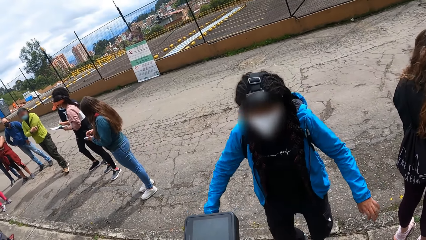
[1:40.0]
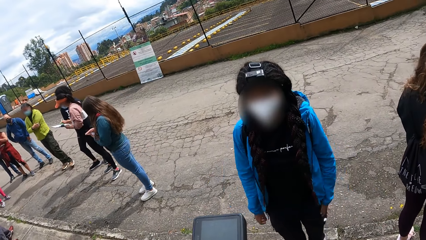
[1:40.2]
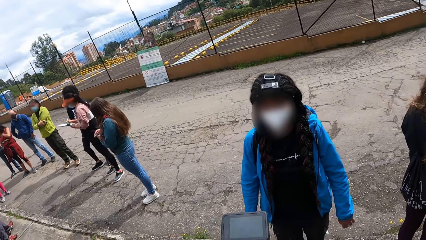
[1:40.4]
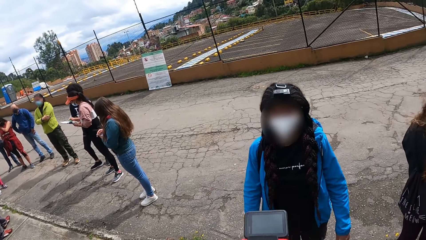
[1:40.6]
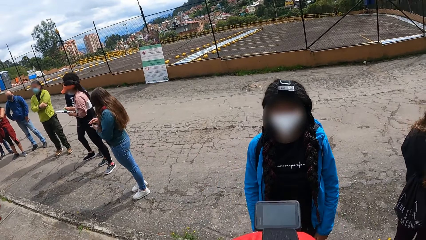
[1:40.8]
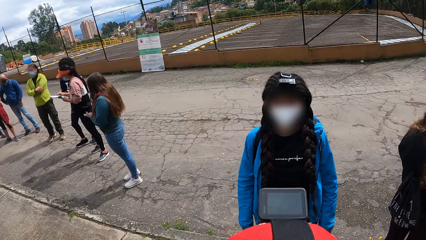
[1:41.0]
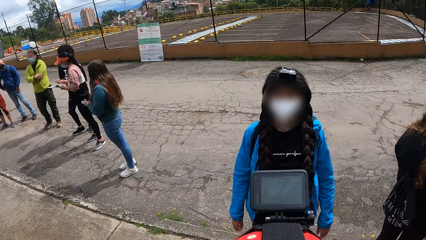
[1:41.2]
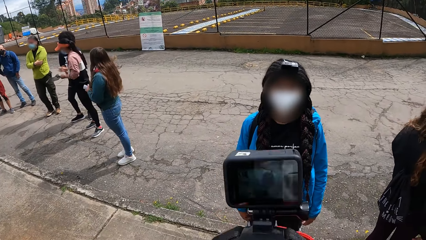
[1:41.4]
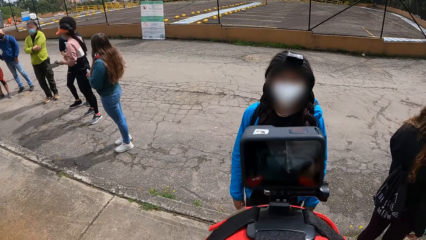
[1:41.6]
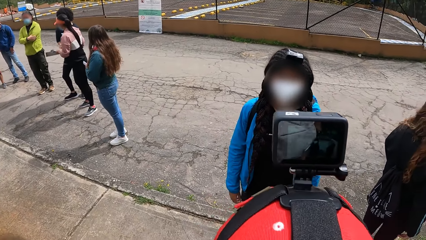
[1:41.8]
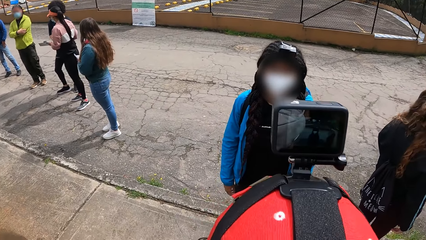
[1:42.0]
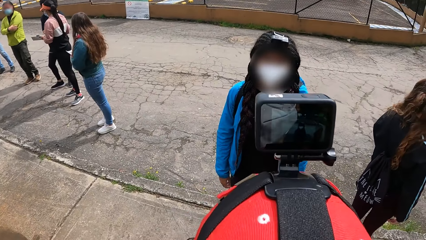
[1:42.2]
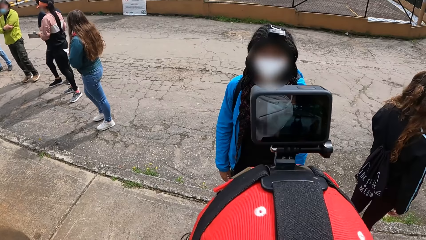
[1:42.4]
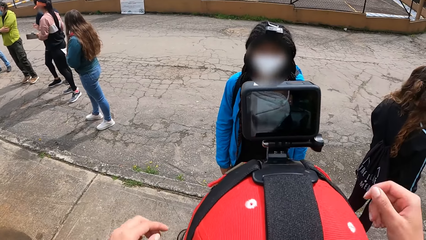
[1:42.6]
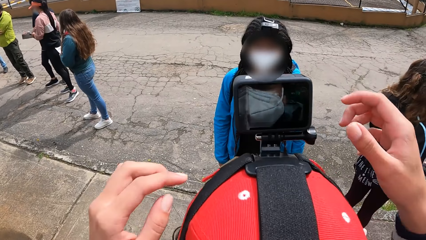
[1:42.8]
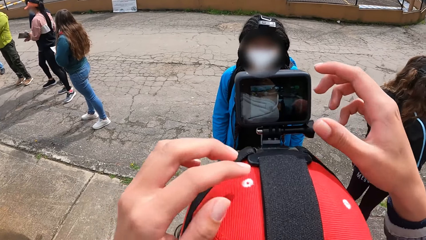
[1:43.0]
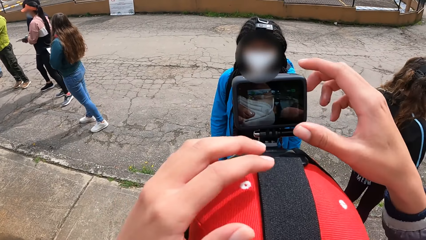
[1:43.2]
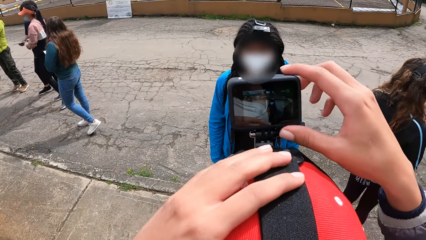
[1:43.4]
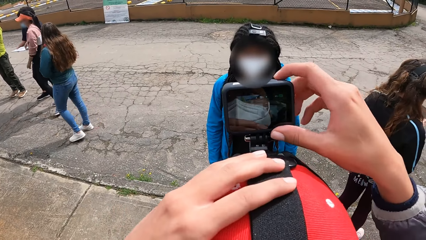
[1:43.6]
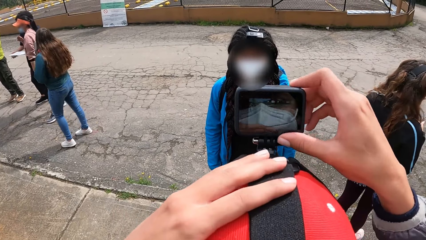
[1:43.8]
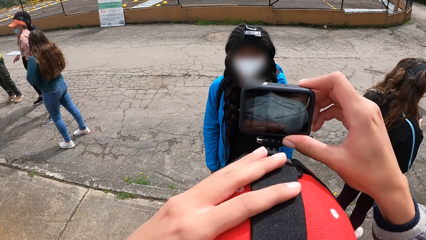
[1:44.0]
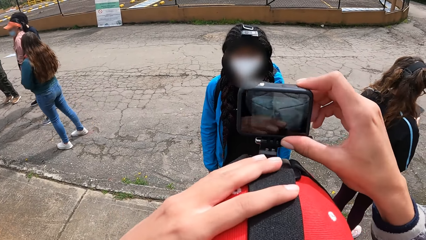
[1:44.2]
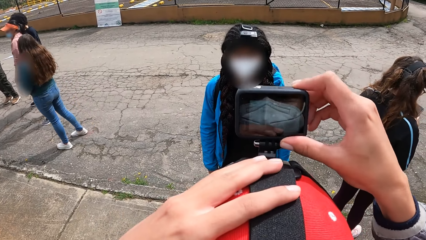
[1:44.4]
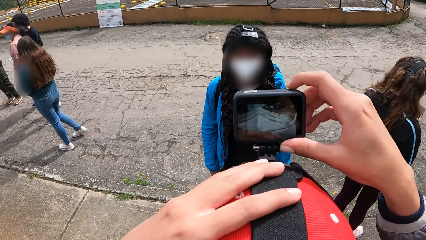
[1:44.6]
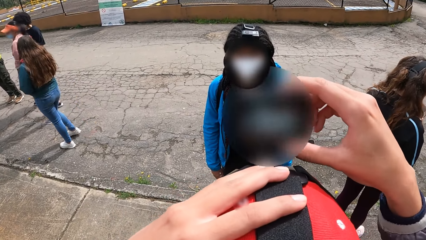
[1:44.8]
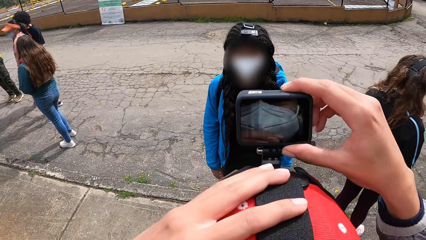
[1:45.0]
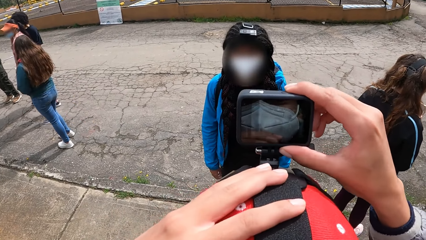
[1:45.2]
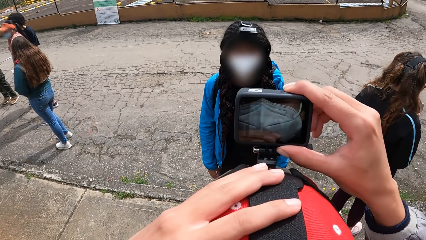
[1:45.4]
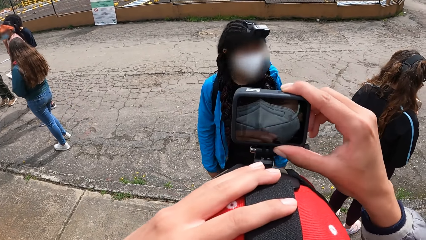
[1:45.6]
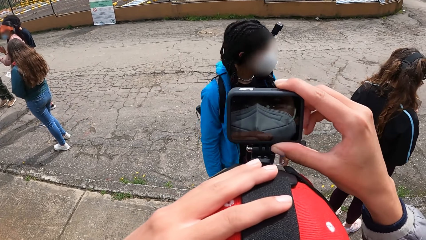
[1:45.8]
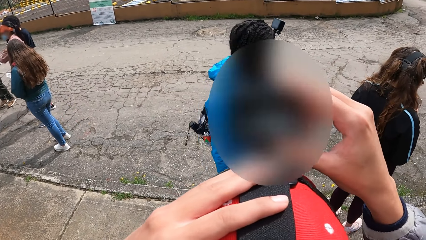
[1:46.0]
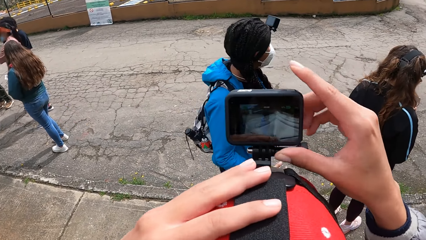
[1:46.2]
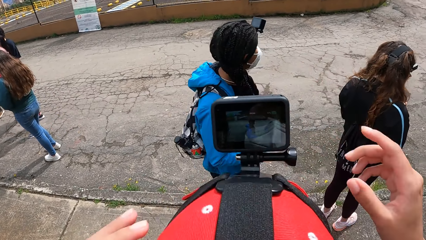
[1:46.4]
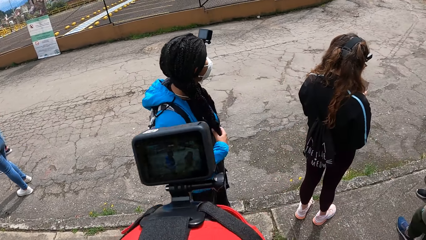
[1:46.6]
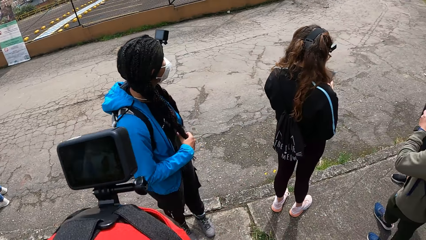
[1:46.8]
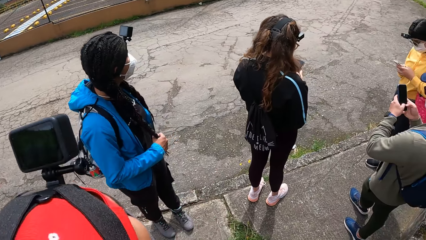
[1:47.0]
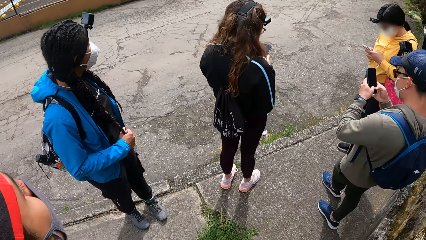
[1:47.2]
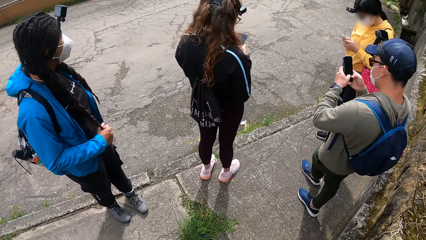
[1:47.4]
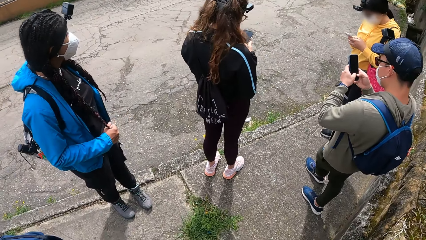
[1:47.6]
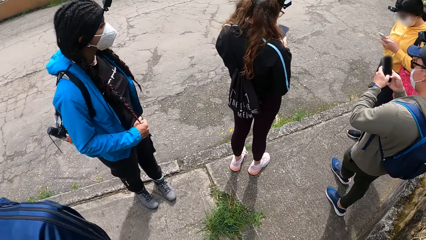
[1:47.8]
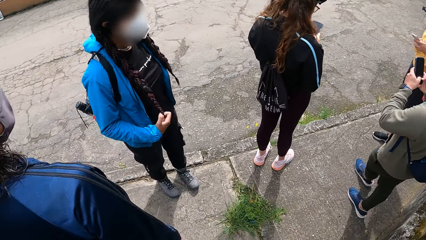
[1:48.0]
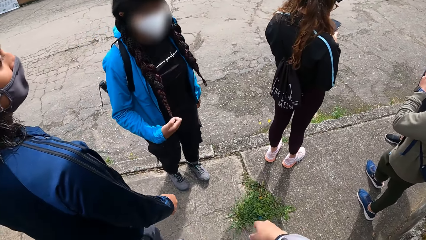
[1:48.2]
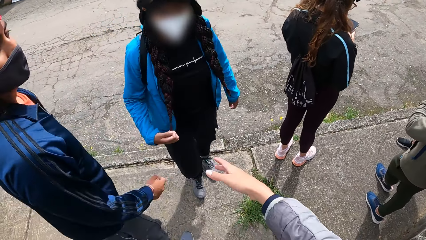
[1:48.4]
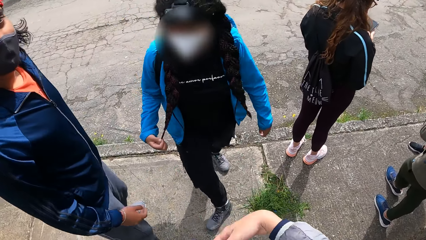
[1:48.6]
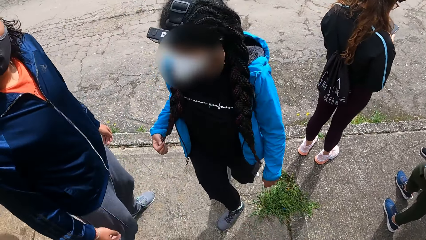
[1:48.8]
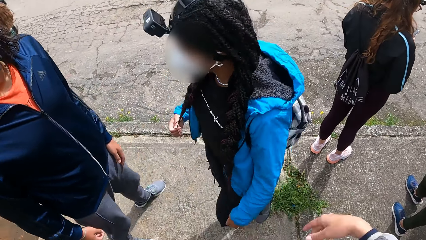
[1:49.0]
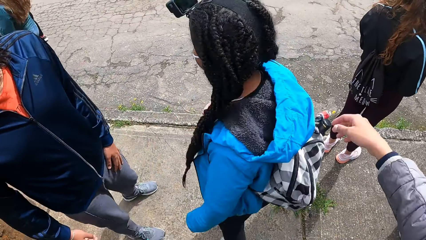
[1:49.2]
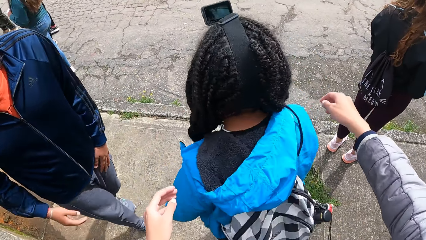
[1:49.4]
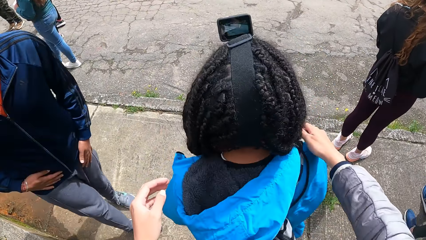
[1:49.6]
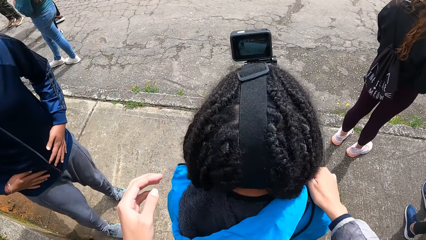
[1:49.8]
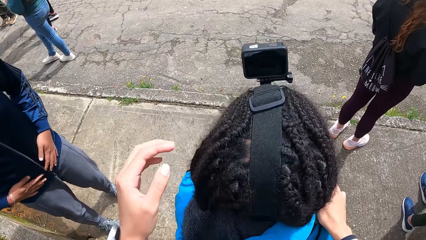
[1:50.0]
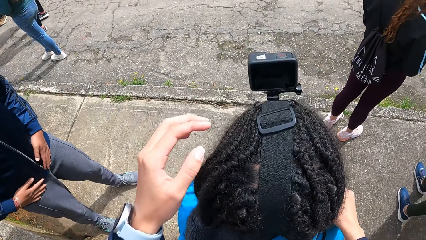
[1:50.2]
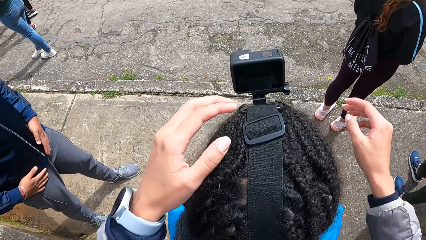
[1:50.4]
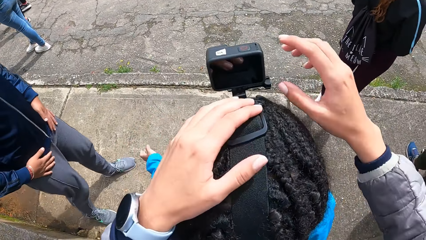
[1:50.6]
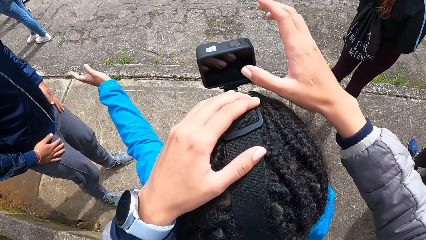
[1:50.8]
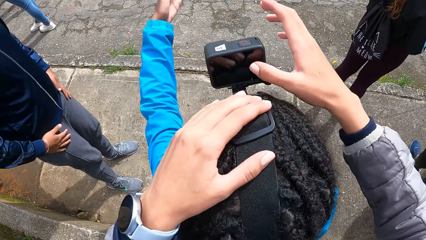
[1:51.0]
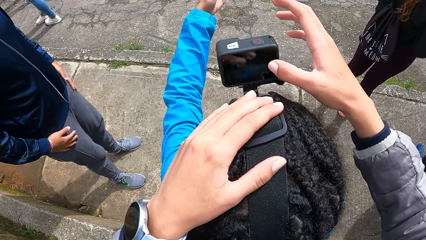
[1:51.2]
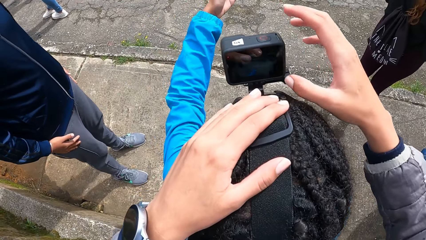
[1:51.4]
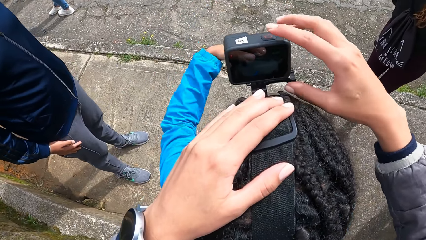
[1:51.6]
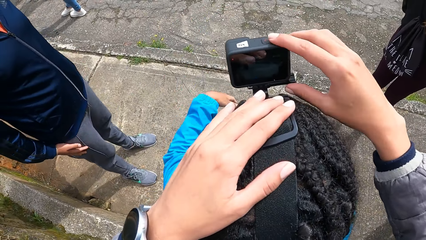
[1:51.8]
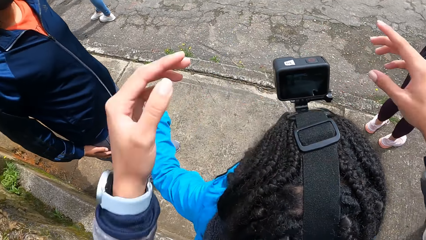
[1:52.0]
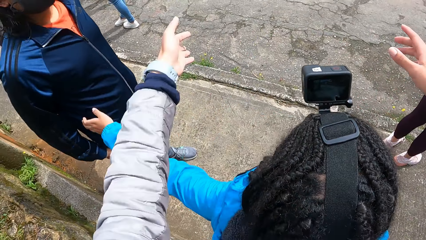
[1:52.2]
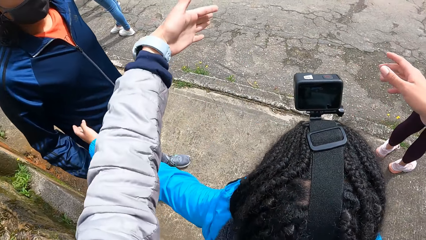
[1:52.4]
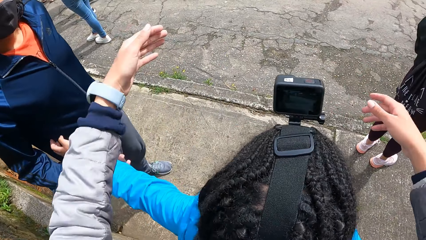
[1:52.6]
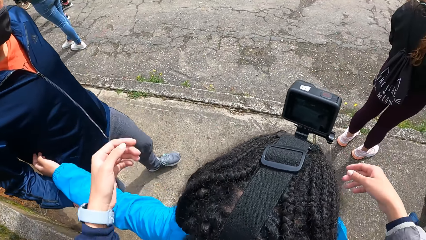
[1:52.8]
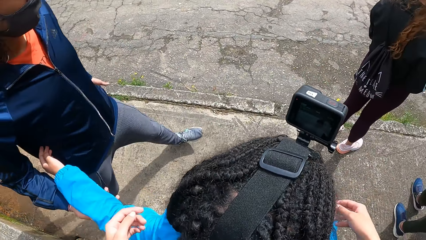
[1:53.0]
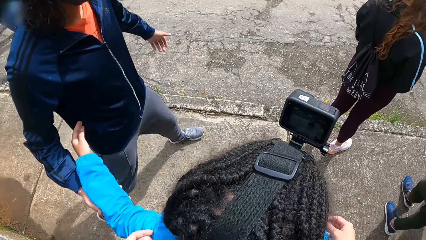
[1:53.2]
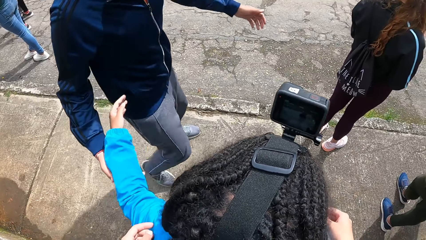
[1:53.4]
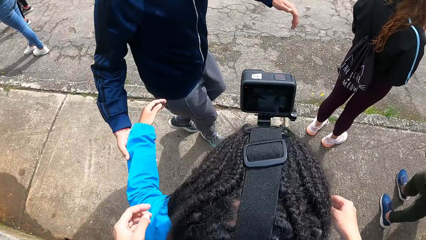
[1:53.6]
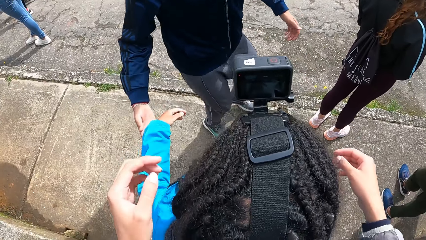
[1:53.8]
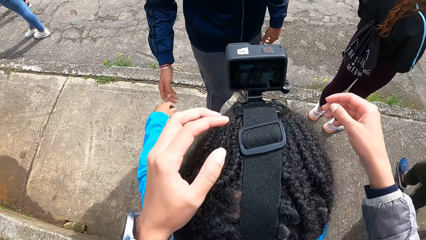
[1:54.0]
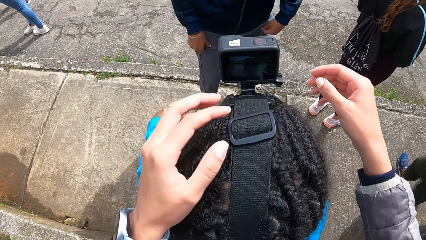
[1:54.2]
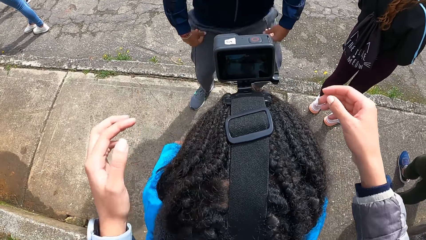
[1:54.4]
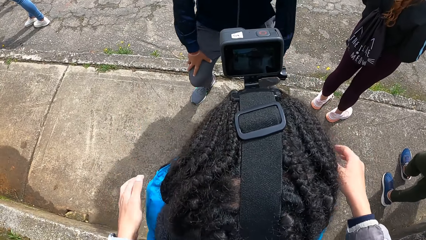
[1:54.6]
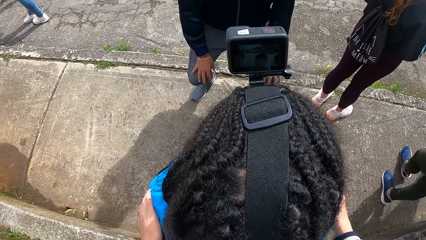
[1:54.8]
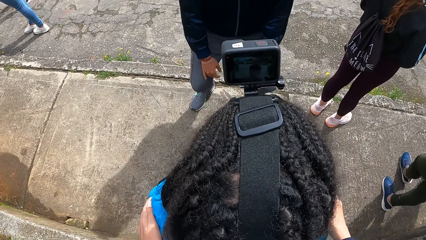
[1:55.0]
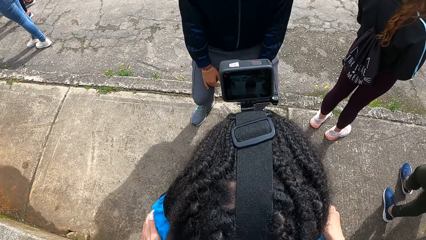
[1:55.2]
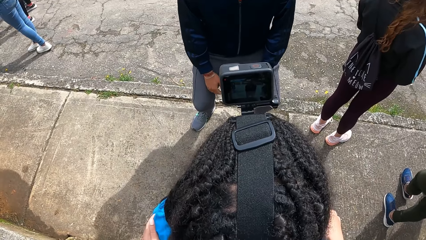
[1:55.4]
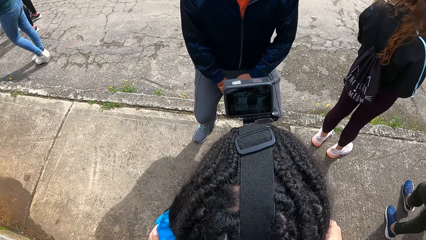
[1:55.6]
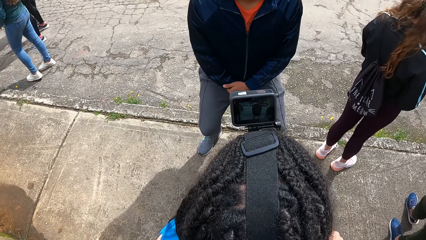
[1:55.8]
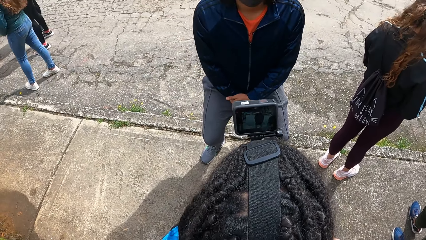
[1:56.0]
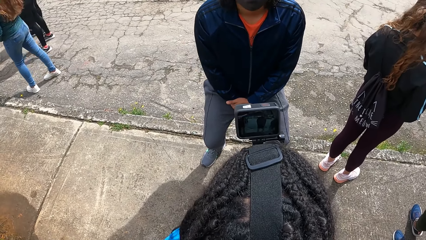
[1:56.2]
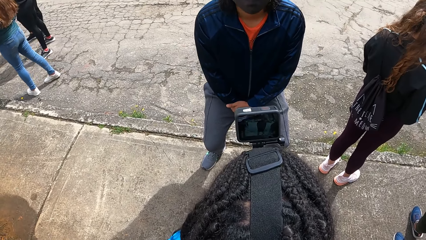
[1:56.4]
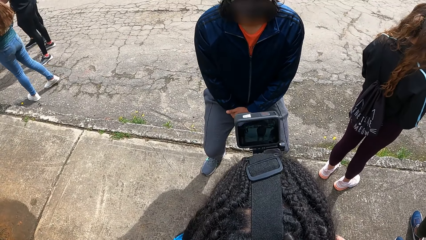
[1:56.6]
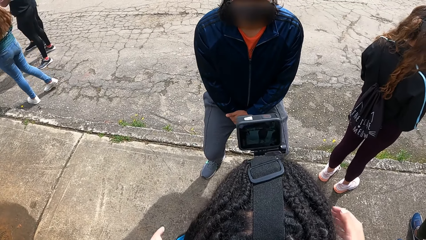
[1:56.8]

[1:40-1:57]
A woman passes the book together with the pen with her left hand to another woman. The camera wearer adjusts the camera on the man's head with both hands. They look around. Another man operates a phone with both hands. The camera wearer adjusts the camera on a third woman's head with both hands. The third woman converses with the first man. The third woman moves the first man with her left hand.
